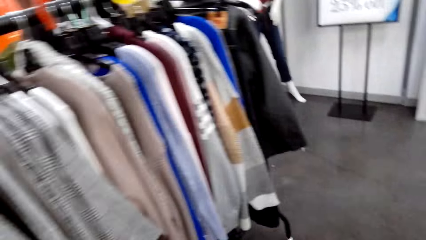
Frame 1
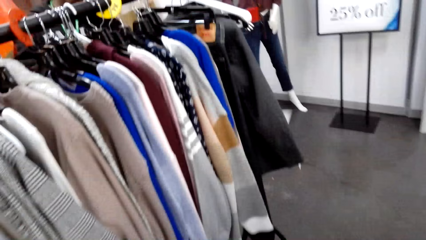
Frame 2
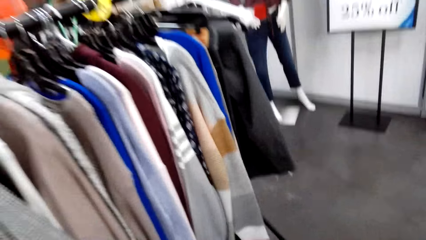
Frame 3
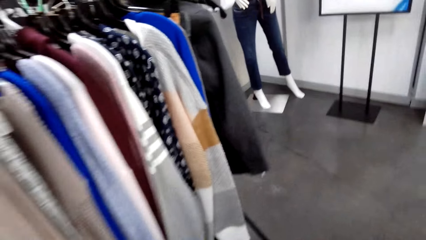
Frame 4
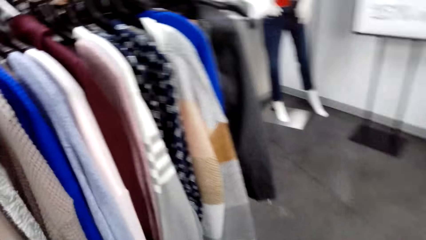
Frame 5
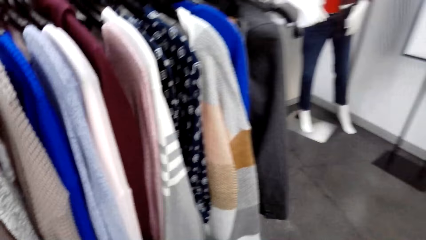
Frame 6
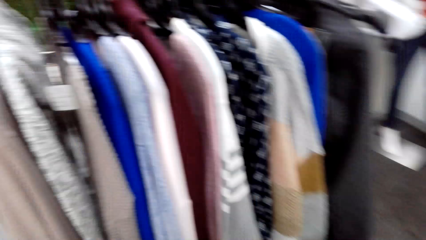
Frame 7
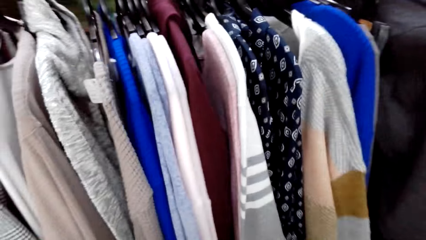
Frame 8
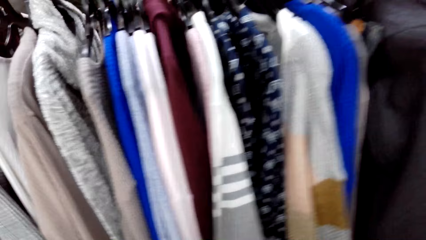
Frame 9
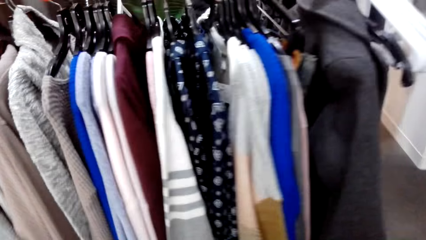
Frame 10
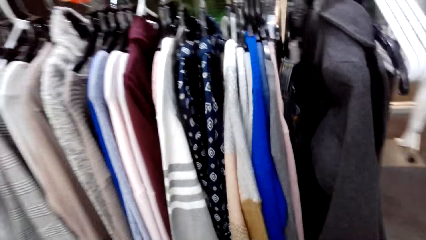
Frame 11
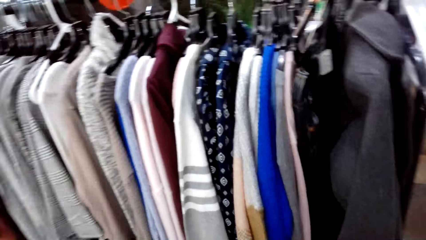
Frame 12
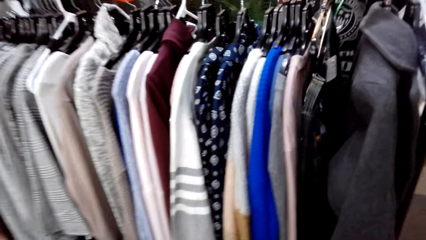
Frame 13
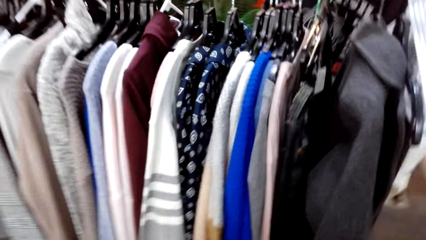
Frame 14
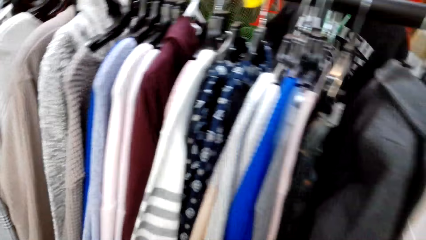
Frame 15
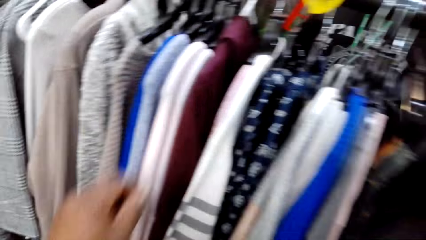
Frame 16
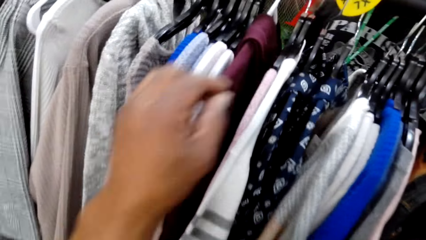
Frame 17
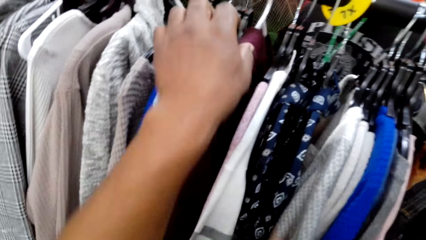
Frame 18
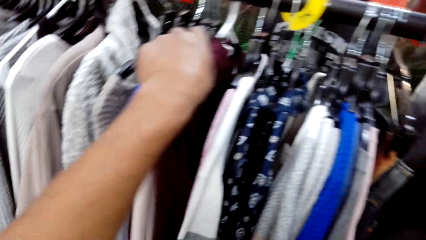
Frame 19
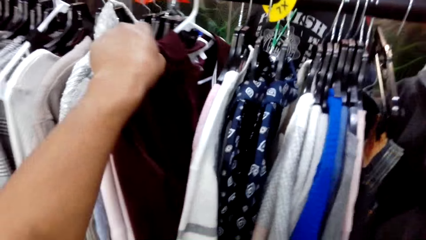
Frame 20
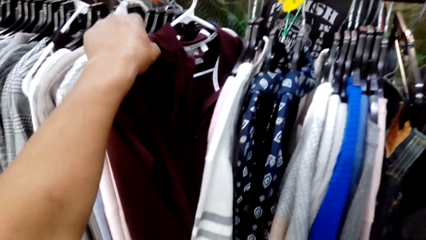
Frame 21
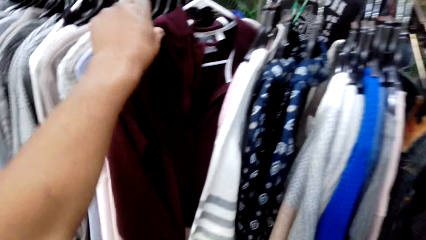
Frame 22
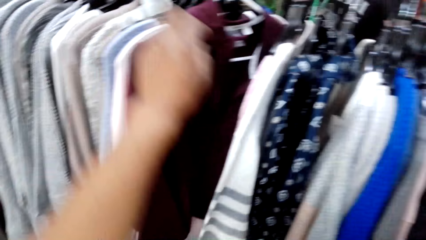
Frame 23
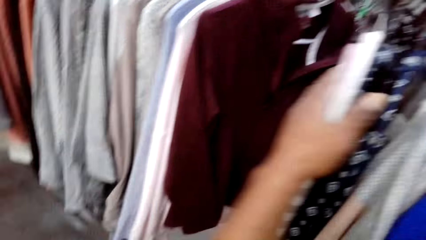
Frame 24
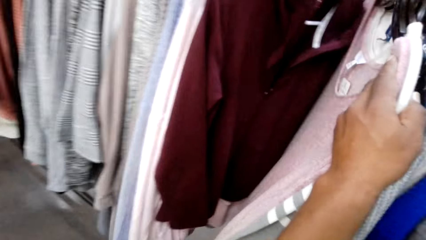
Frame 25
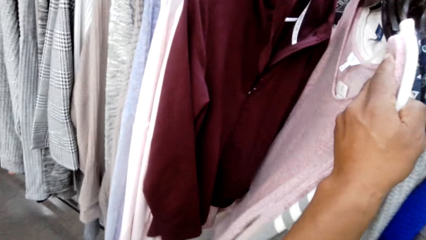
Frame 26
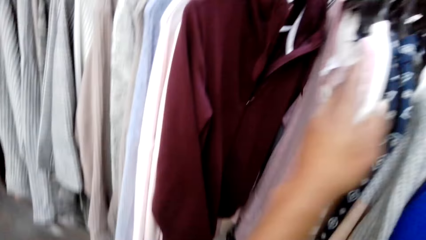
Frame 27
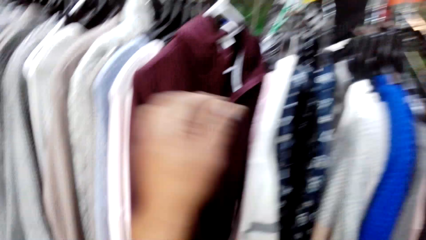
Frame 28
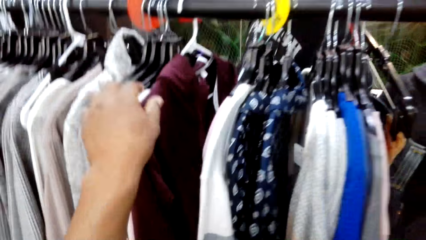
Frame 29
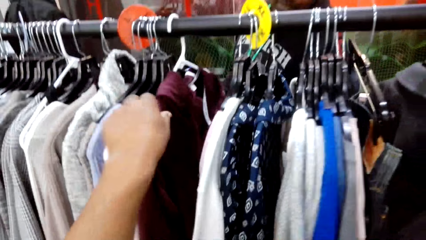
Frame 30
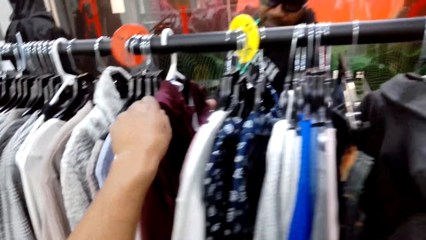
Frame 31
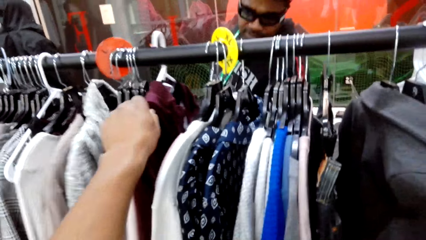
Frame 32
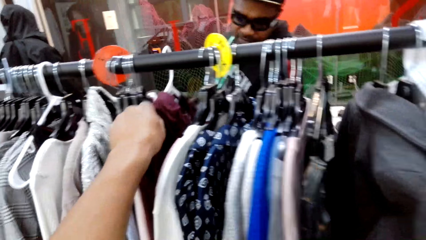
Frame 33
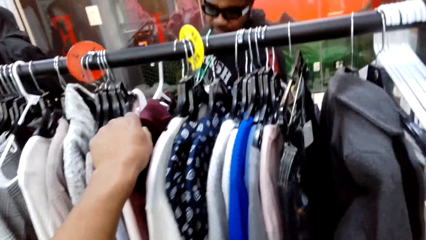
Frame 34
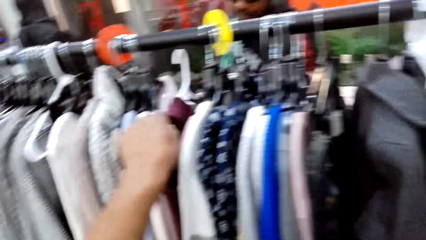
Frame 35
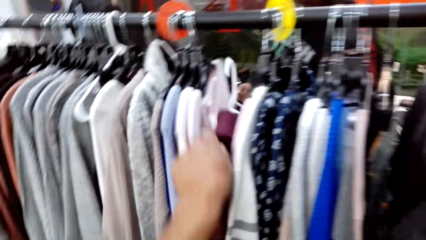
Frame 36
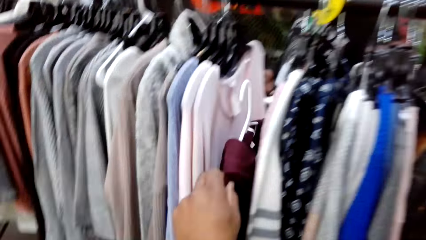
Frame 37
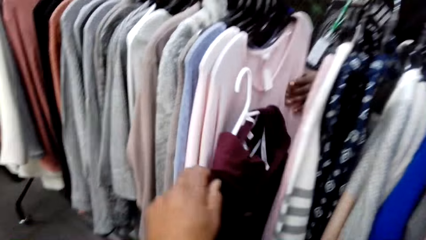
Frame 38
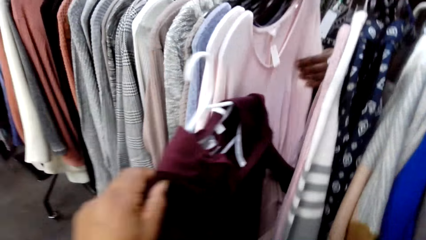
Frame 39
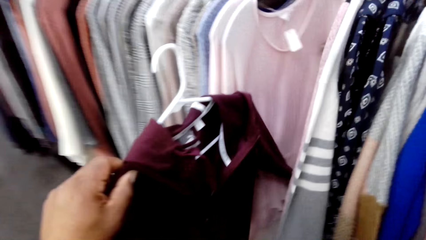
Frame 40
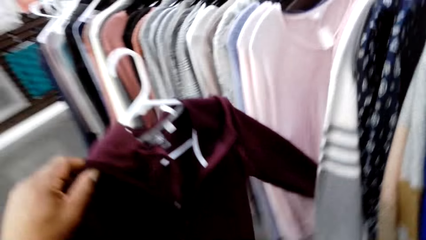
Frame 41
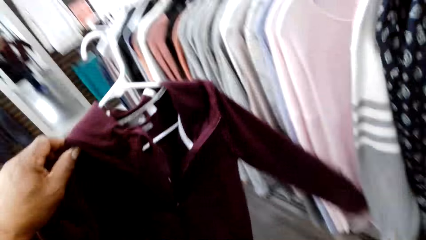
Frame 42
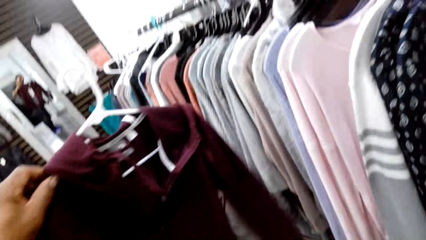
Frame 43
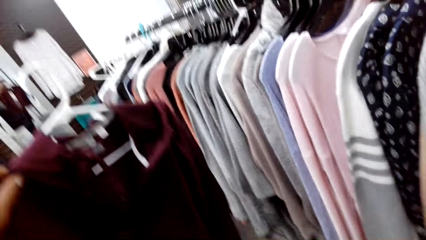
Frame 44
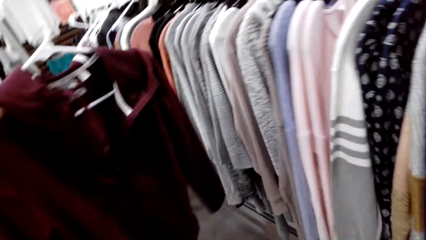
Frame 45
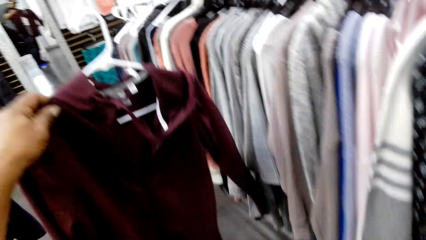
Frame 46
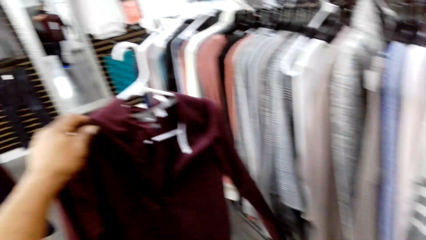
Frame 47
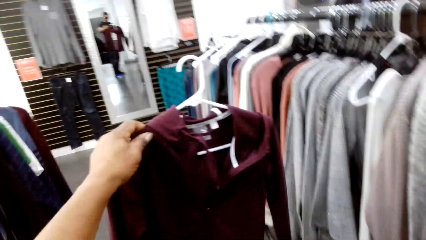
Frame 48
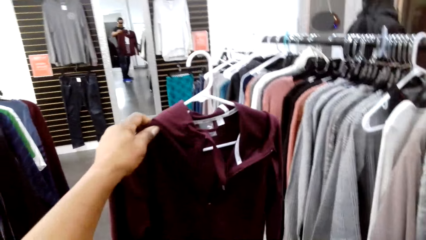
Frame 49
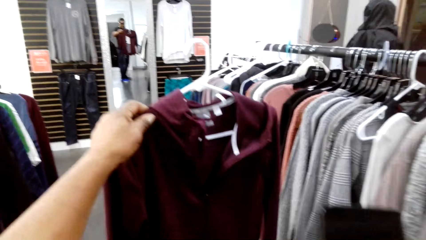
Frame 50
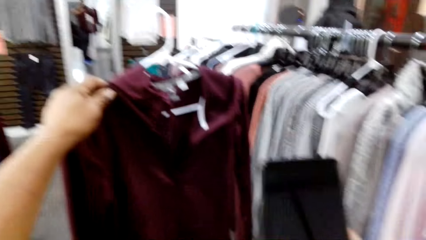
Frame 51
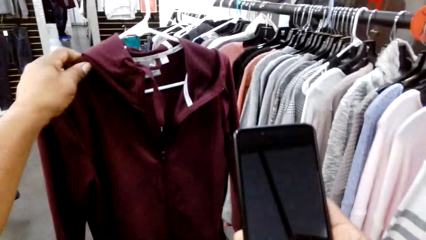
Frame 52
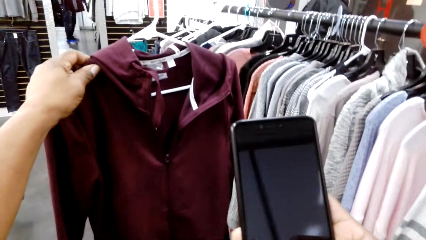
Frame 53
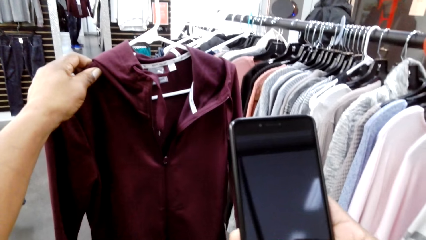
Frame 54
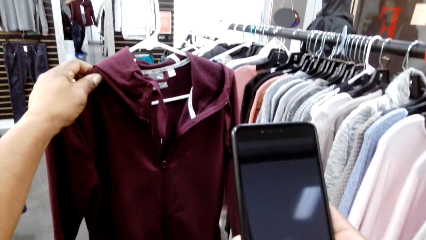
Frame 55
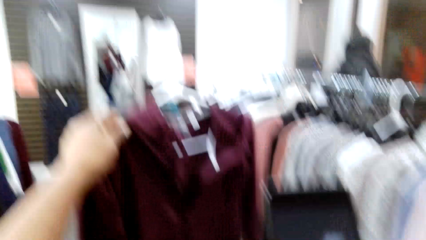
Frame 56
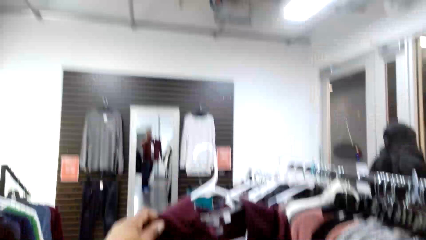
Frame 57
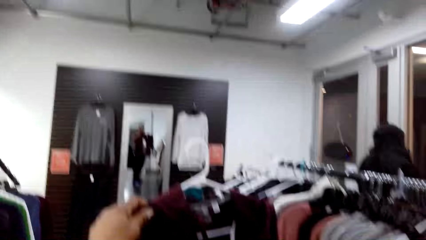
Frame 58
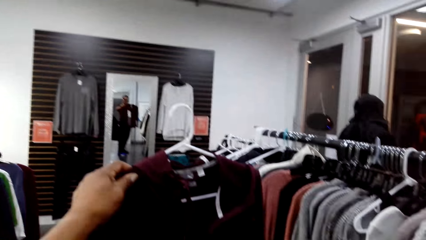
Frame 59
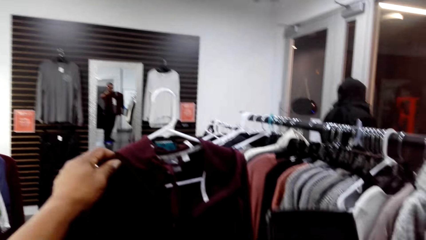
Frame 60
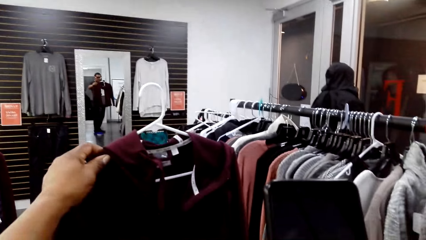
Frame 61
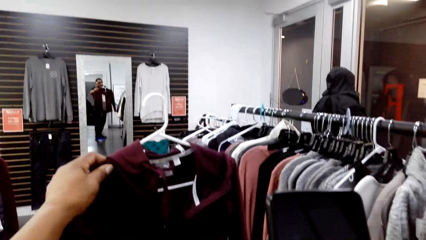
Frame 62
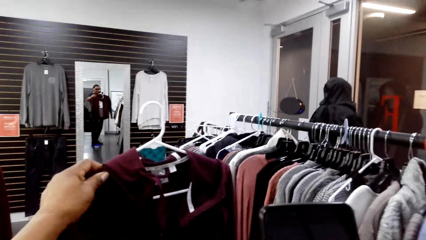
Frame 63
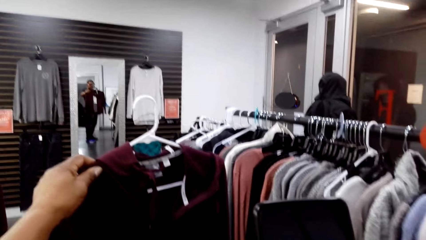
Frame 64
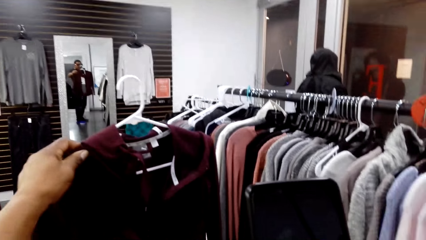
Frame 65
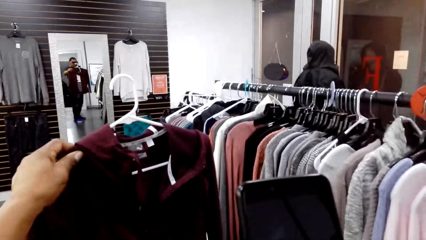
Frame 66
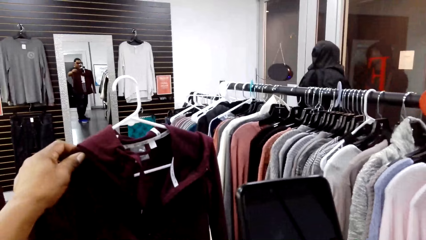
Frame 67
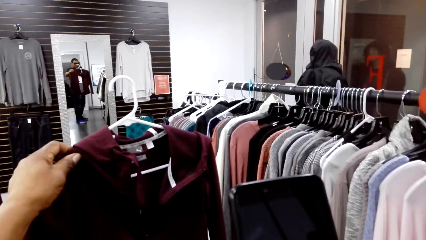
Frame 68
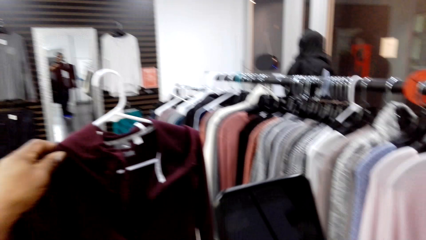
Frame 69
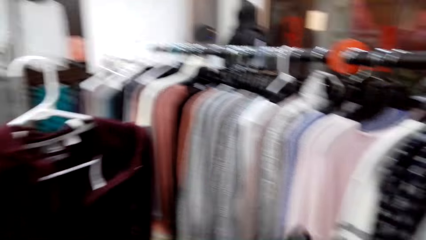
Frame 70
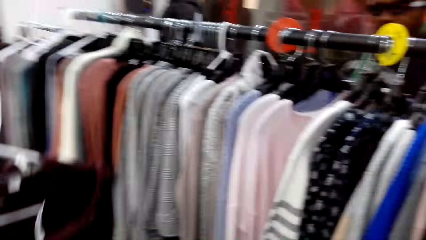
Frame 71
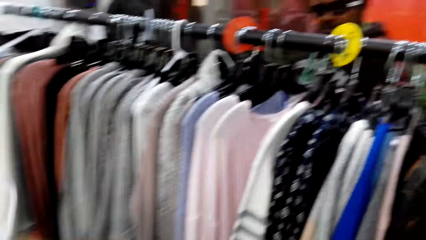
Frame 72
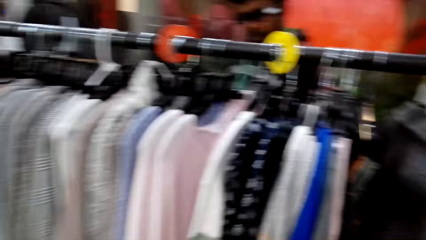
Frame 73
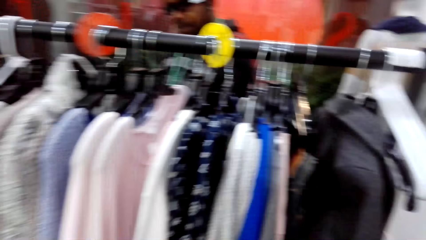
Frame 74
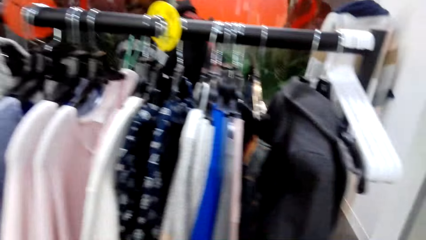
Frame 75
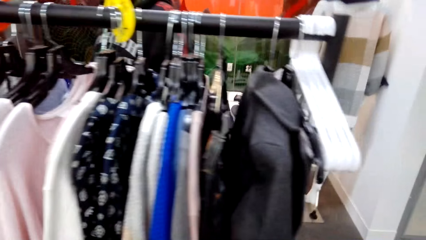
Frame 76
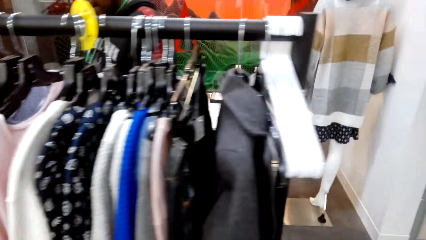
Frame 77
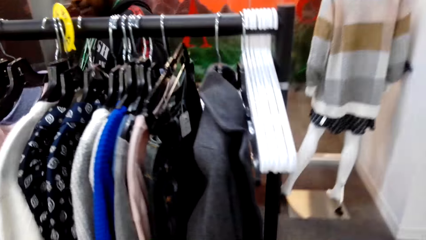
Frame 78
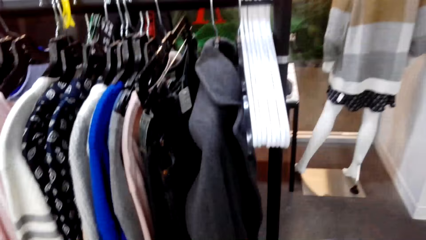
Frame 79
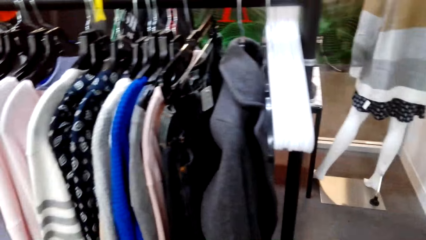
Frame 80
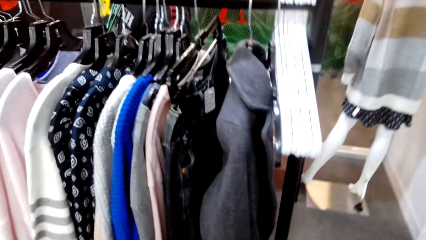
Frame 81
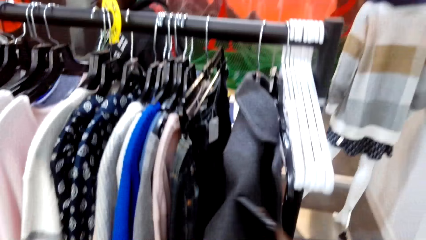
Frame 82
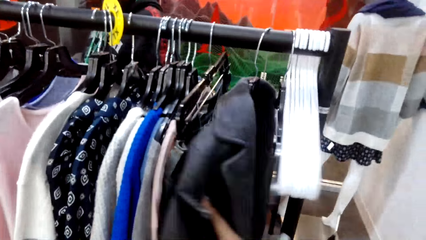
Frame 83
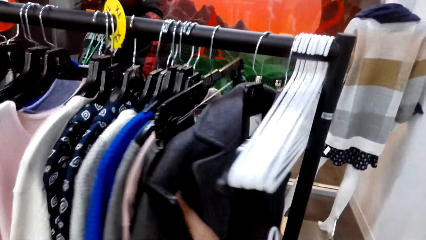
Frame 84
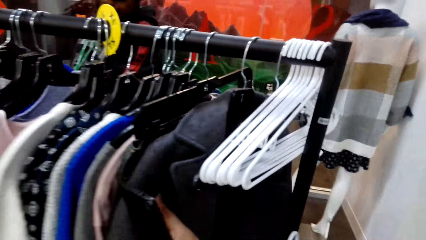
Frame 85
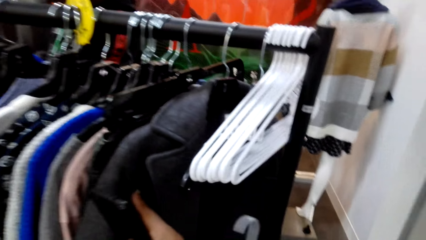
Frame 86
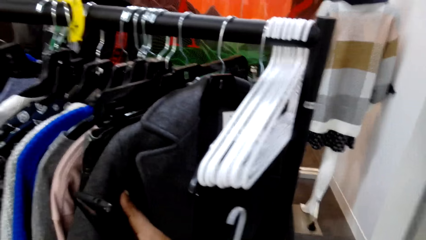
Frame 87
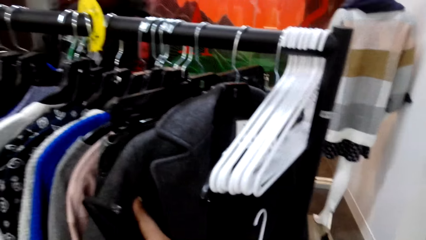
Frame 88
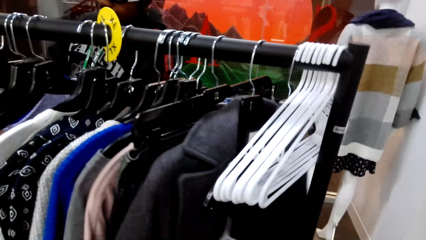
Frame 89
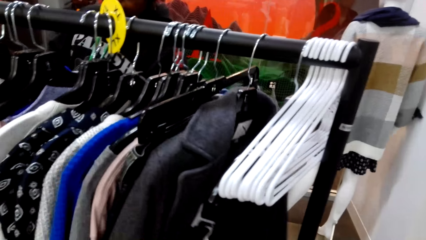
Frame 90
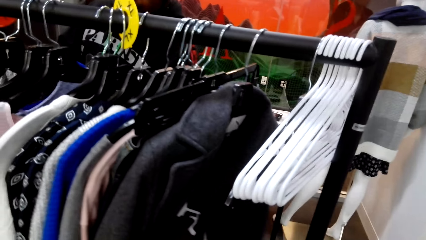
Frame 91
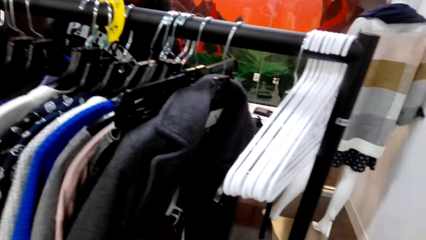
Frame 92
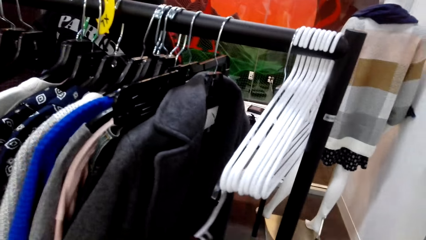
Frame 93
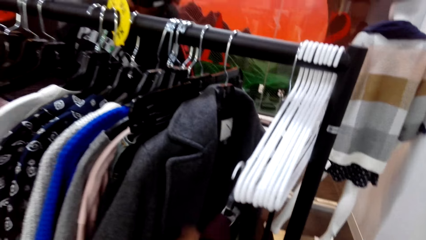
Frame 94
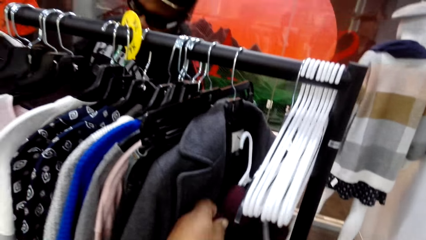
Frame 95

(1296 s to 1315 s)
The camera wearer talks. He moves a sweater on the clothing rack. He browses through clothes on the stand. He pushes clothes on the clothing rack. He unhangs the sweater. He looks at the sweater. He takes a picture. He operates his phone. He moves a jacket on the clothing rack. He pushes other clothes on the stand.
